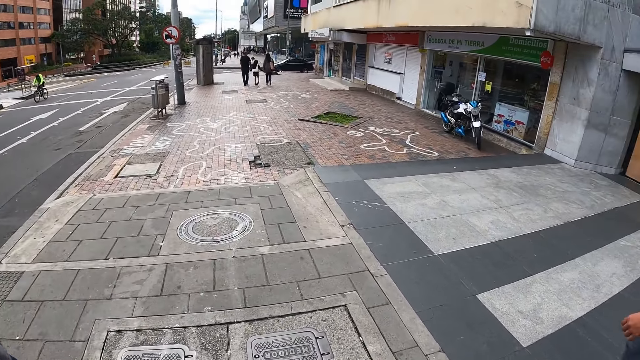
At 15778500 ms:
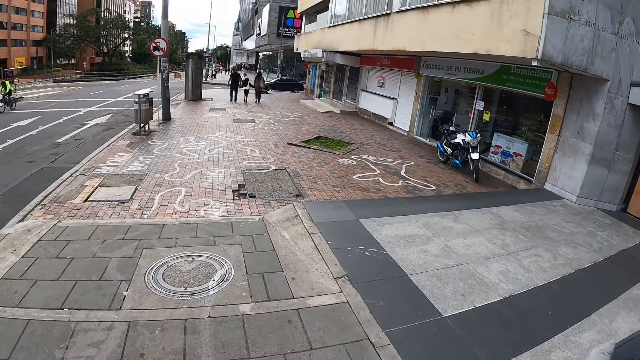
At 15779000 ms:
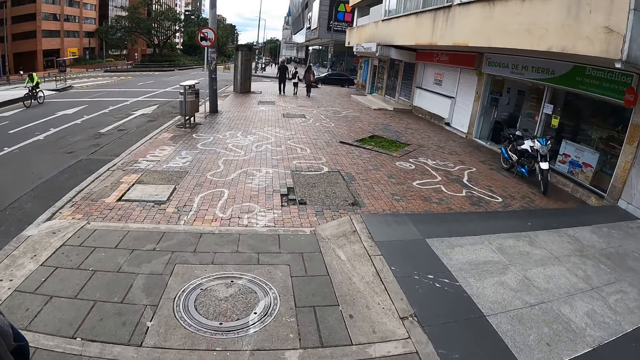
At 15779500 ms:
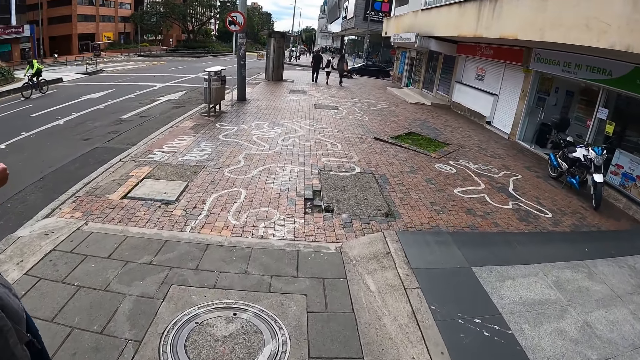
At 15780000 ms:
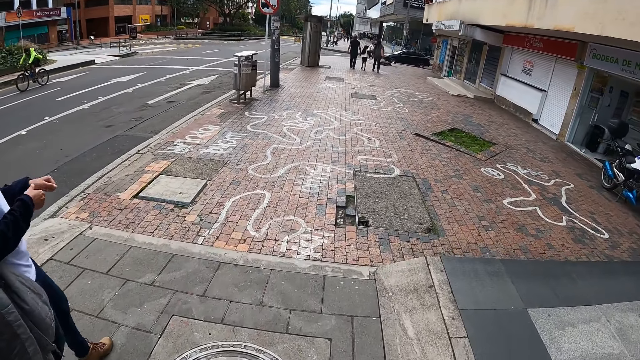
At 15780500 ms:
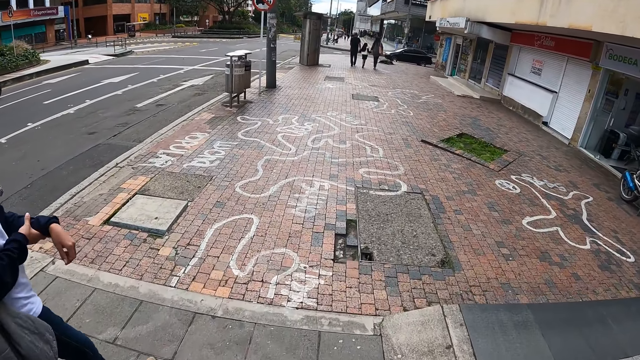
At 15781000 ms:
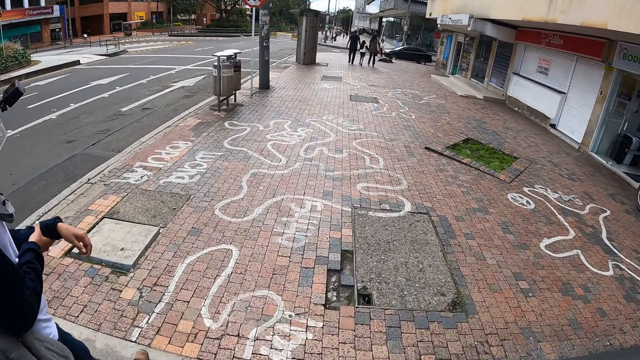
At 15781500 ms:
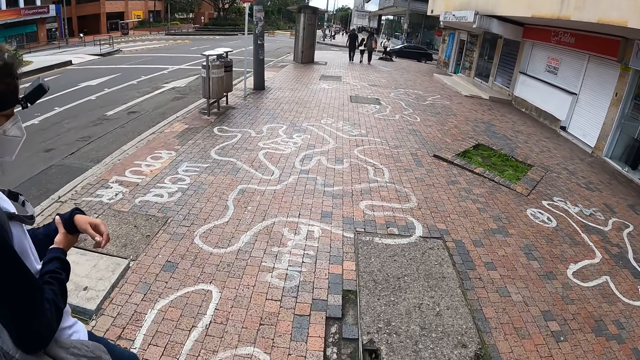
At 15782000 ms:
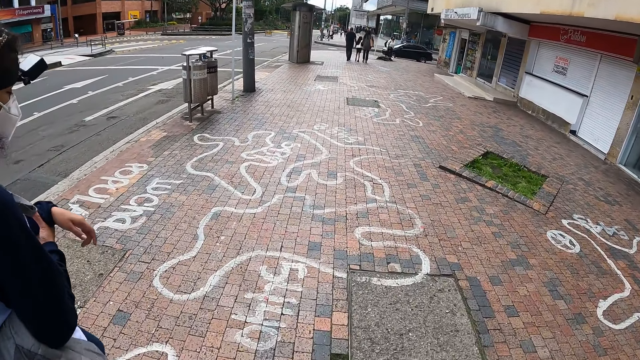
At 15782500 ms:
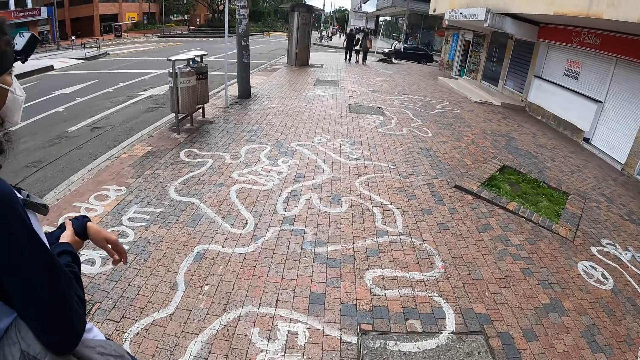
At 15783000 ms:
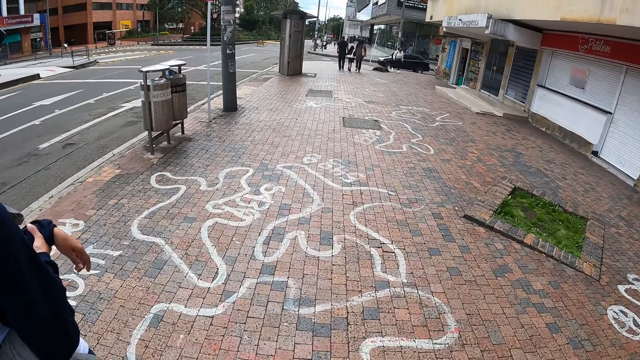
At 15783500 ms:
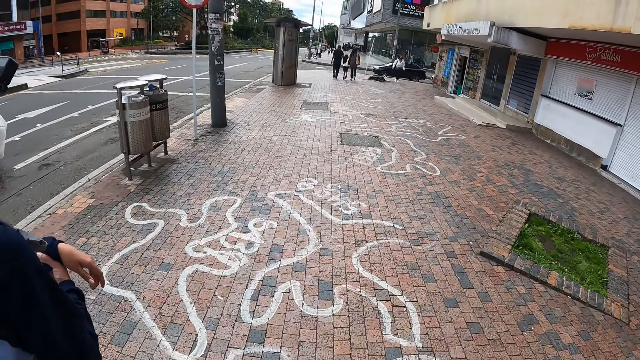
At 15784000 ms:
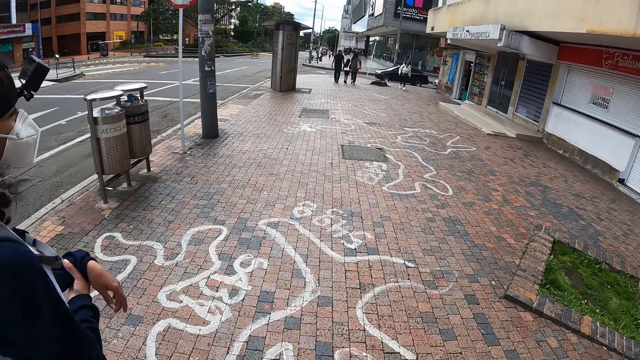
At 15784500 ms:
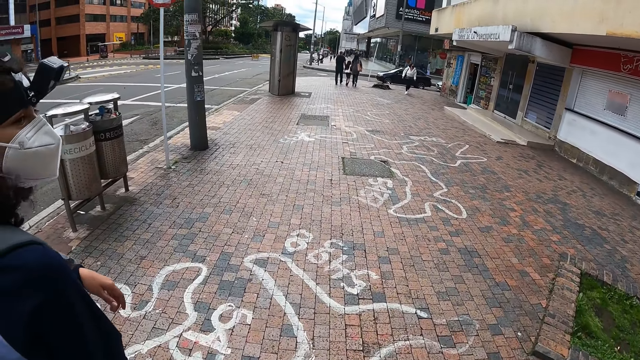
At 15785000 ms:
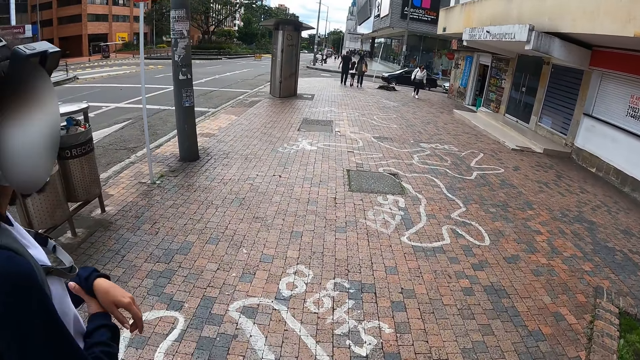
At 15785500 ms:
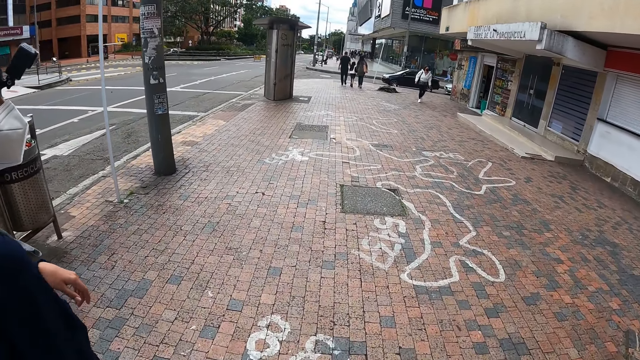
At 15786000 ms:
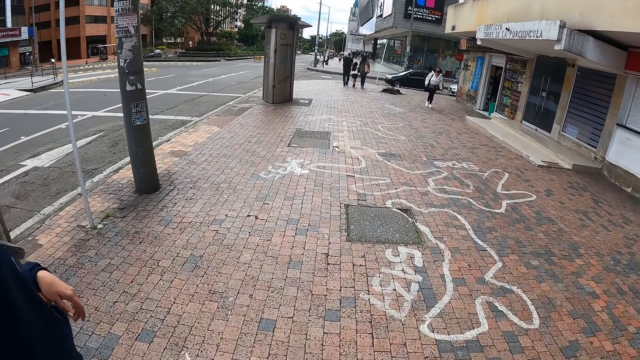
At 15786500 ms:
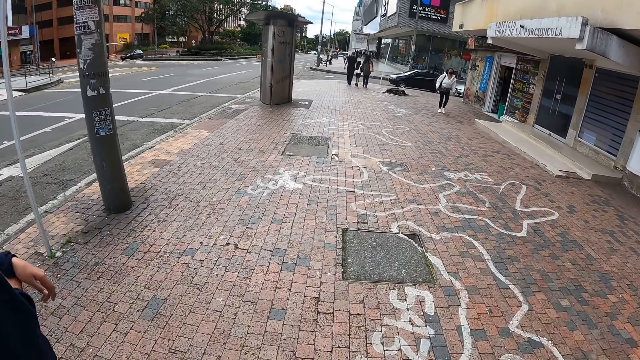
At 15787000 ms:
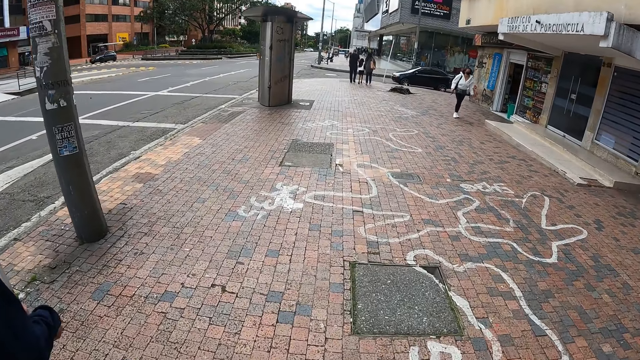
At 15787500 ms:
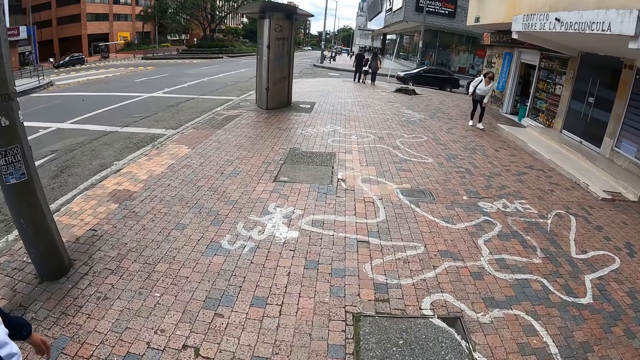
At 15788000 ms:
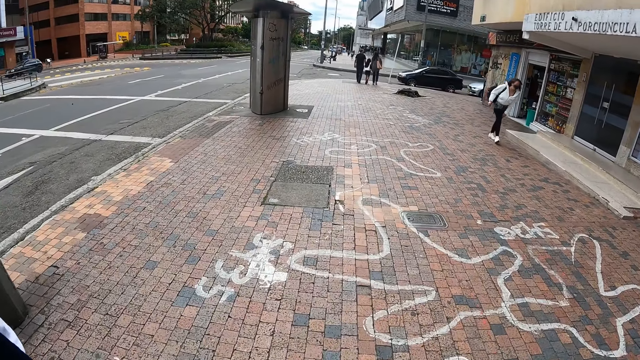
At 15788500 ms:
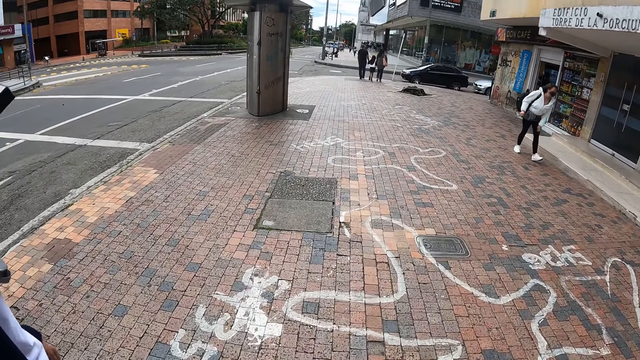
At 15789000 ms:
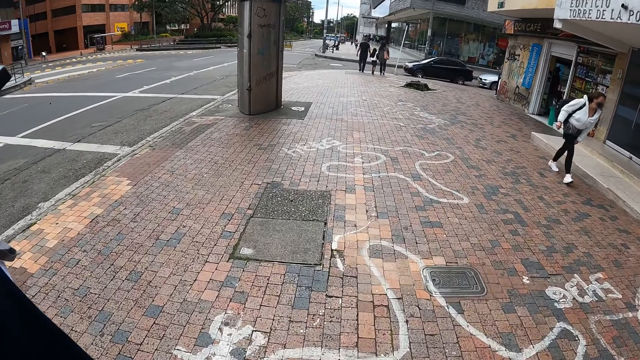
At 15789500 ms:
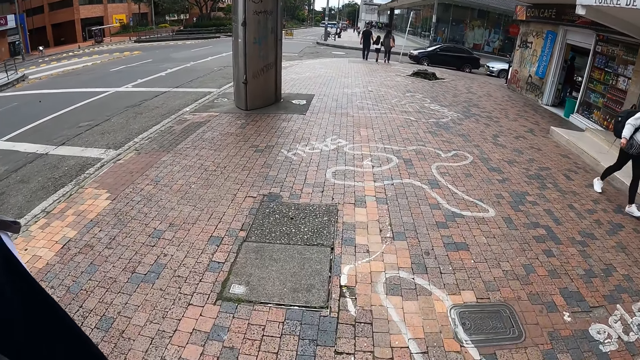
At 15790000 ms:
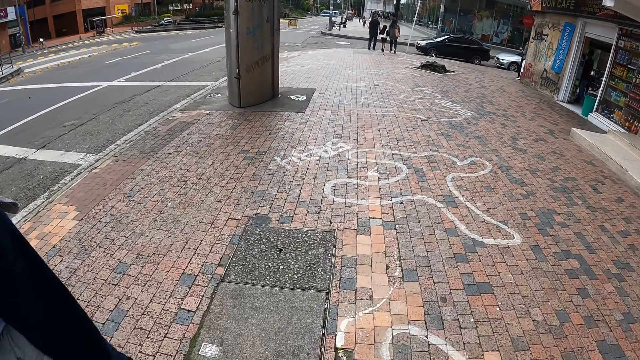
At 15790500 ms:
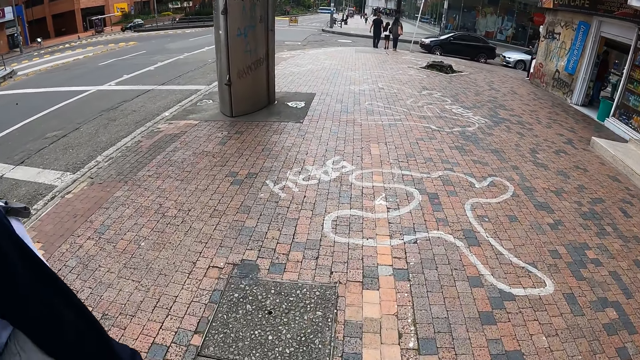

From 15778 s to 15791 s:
A woman holds her left arm with her right hand. The woman converses with the camera wearer. The camera wearer walks on the pavement.

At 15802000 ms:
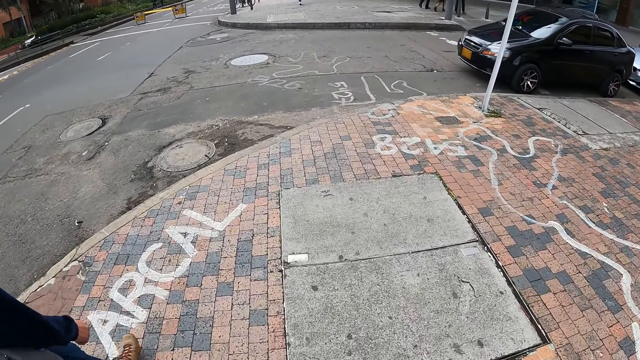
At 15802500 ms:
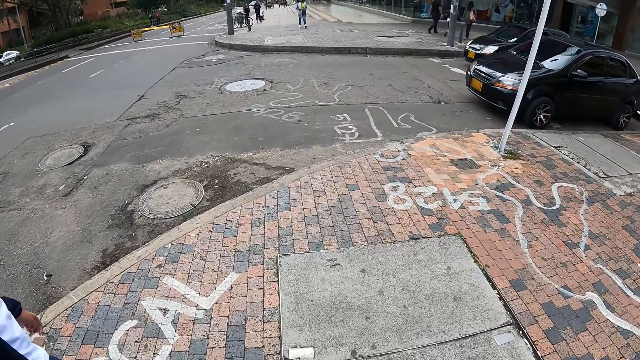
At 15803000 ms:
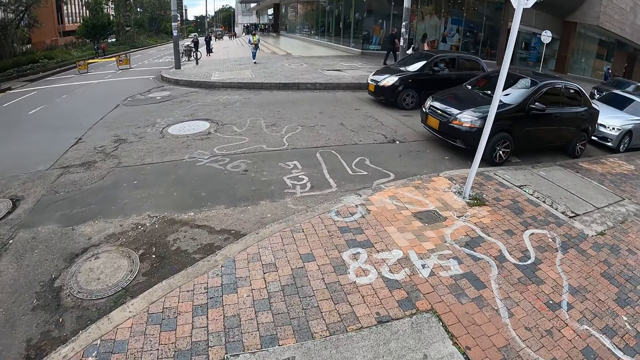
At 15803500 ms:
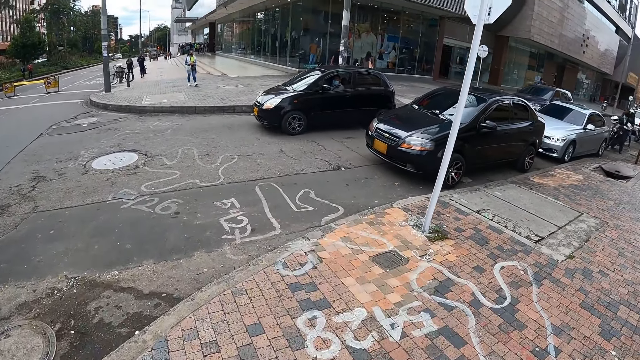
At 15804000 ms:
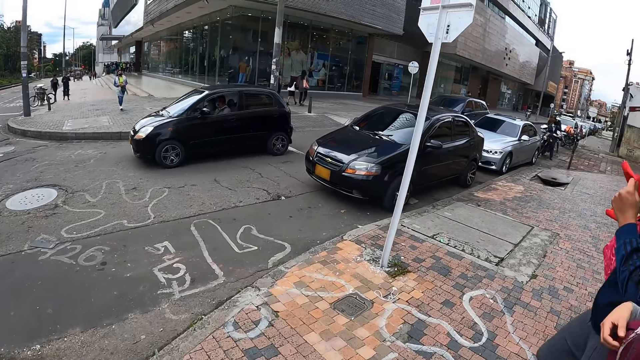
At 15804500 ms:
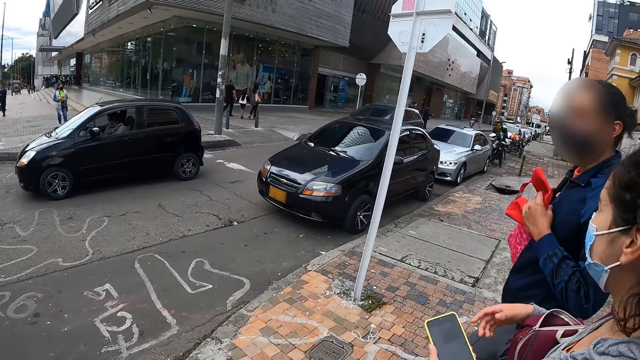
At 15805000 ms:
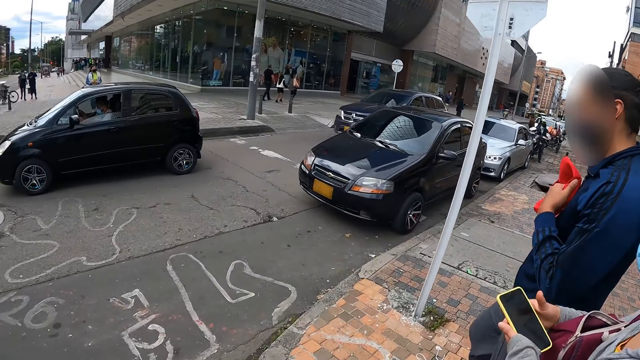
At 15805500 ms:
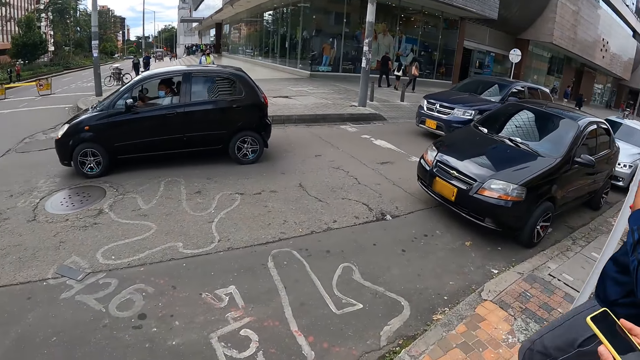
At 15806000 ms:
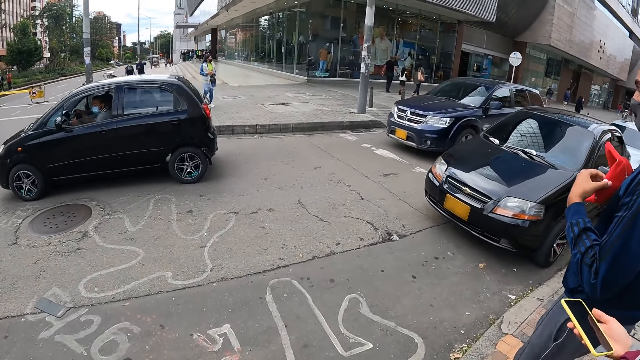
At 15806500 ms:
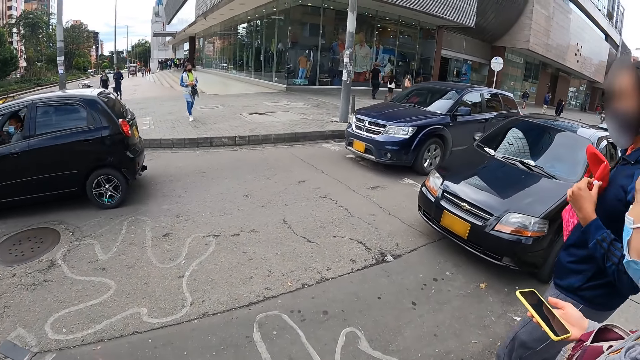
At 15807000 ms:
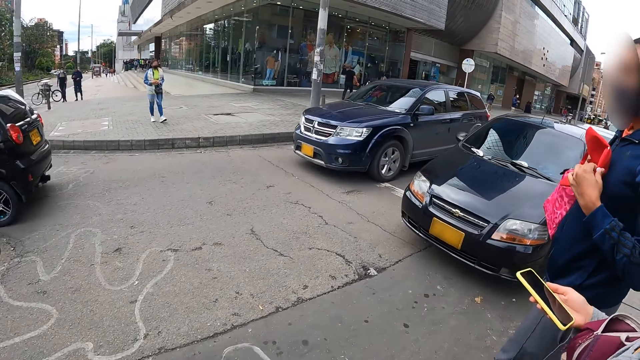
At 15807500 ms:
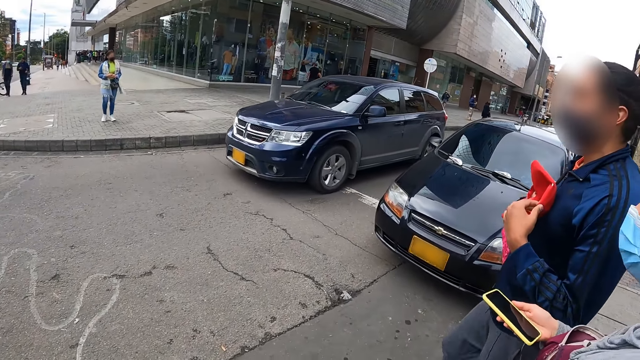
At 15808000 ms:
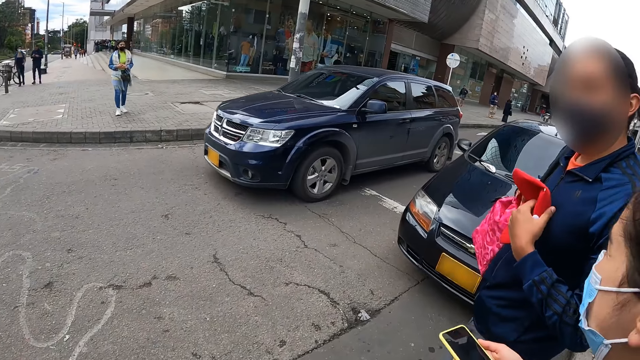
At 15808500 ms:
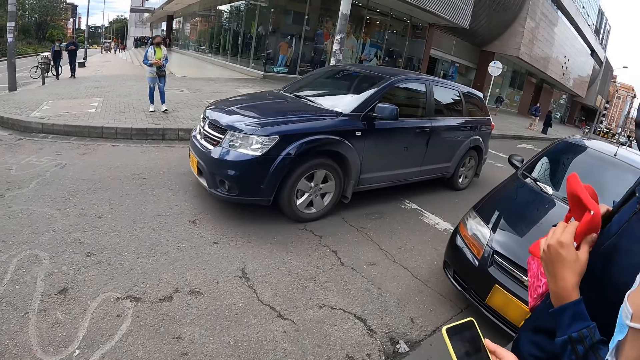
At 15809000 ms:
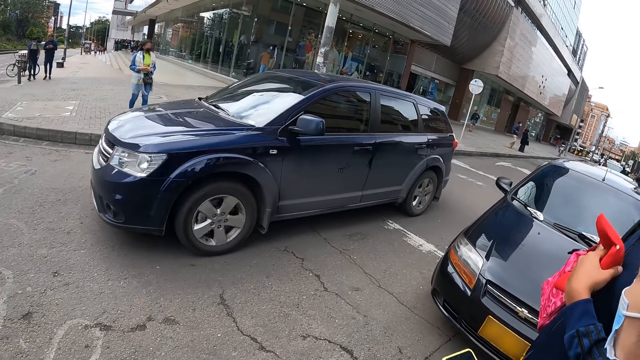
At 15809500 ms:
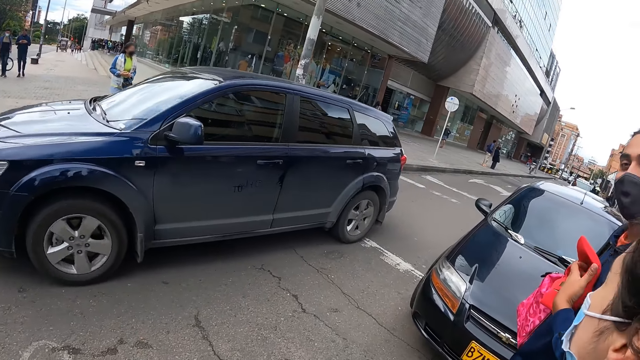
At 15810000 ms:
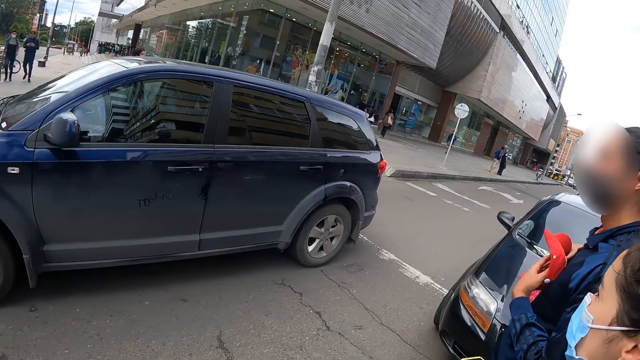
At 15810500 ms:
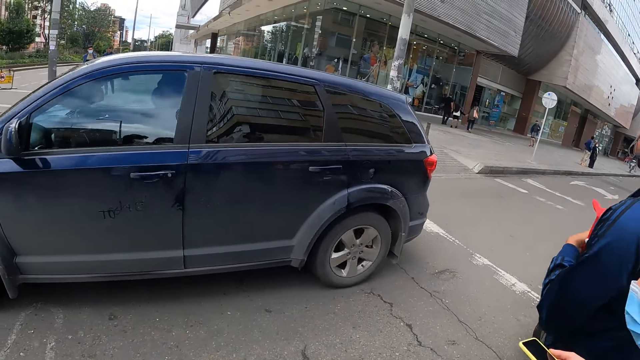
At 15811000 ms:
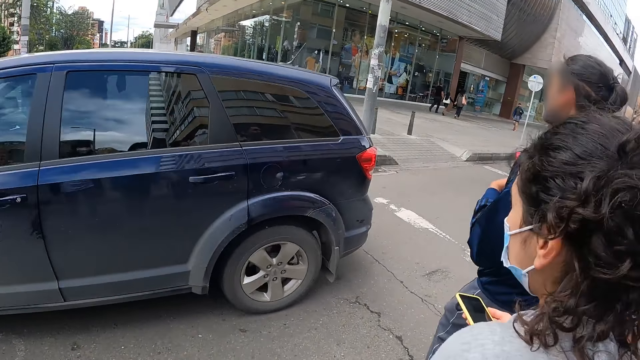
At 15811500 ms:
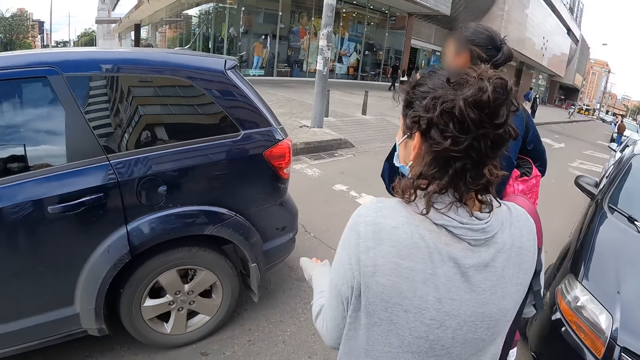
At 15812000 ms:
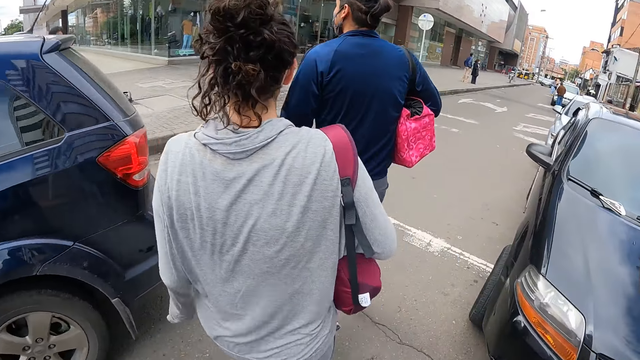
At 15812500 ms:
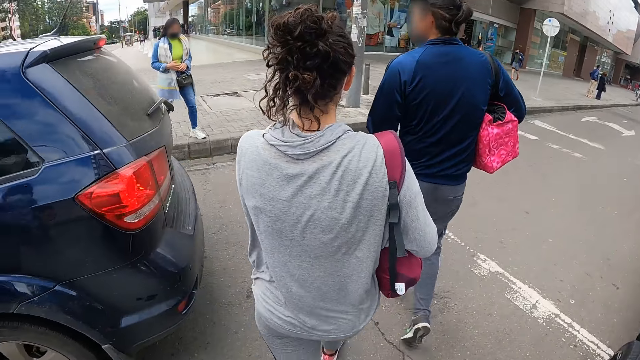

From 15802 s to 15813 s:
A woman transfers a phone from her left hand to her right hand. A man crosses a road. The camera wearer crosses the road. The woman crosses the road.
